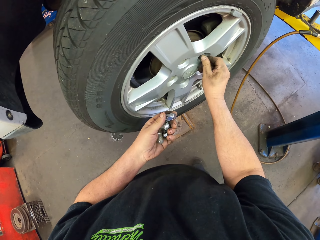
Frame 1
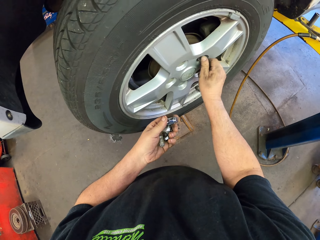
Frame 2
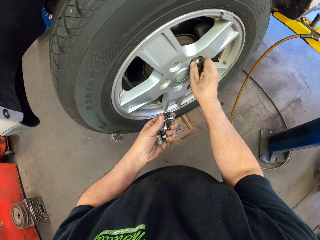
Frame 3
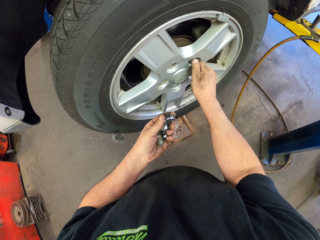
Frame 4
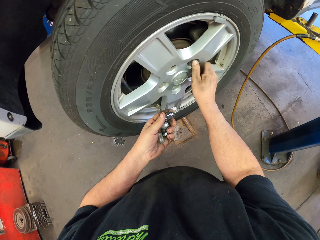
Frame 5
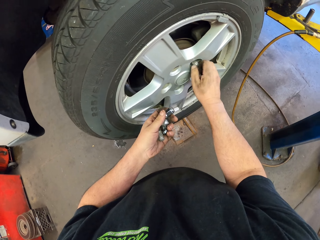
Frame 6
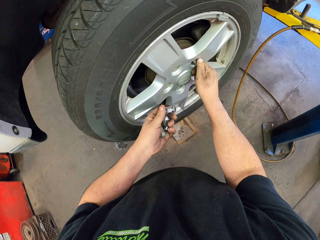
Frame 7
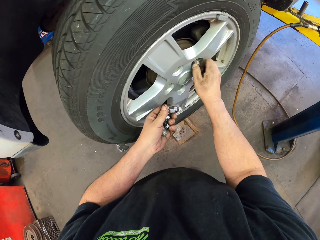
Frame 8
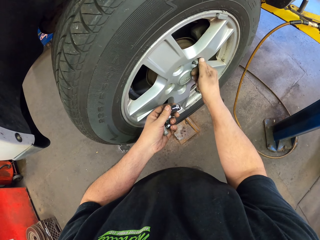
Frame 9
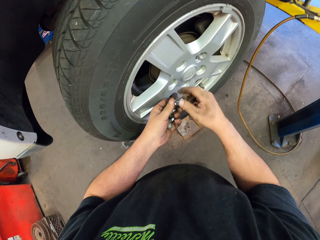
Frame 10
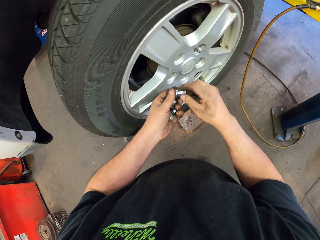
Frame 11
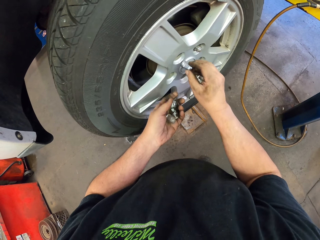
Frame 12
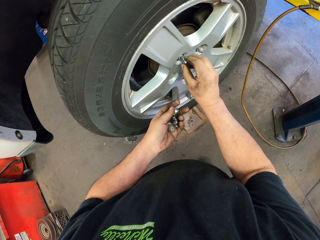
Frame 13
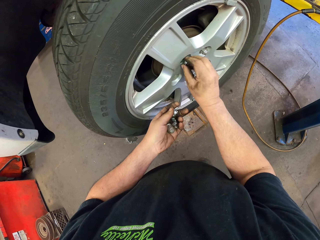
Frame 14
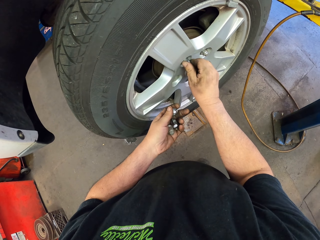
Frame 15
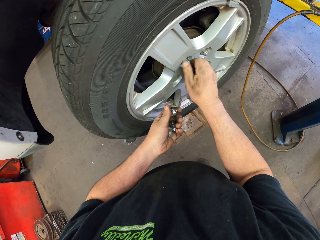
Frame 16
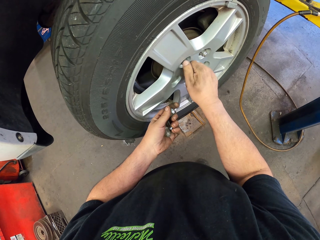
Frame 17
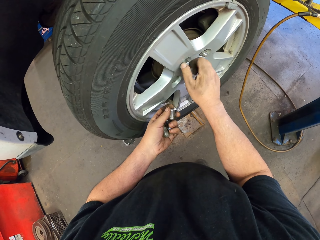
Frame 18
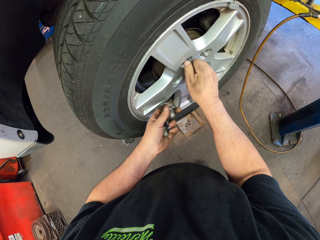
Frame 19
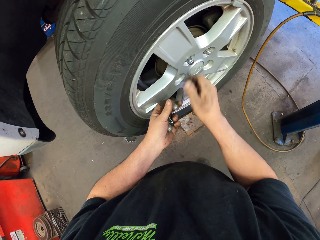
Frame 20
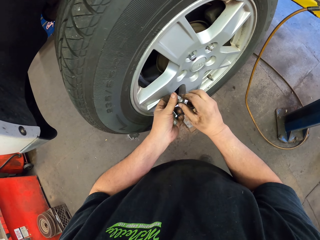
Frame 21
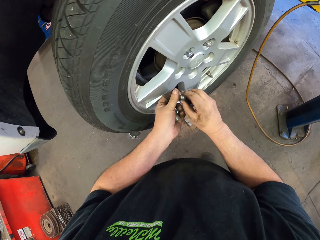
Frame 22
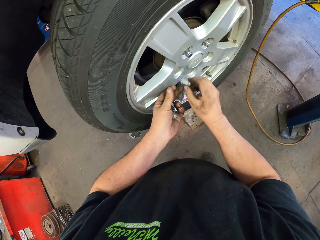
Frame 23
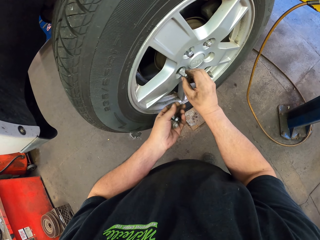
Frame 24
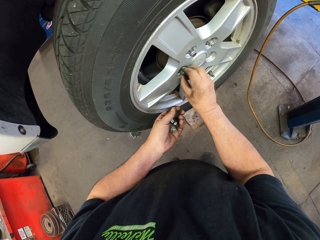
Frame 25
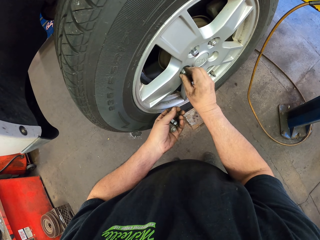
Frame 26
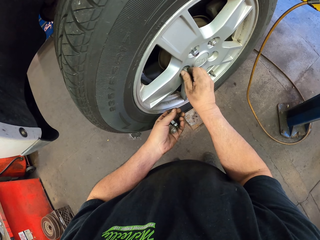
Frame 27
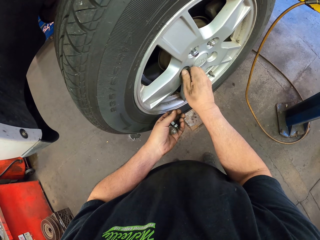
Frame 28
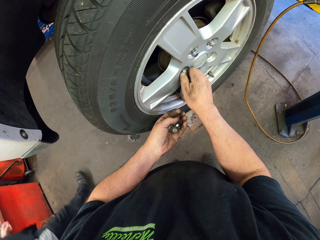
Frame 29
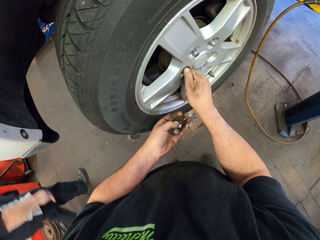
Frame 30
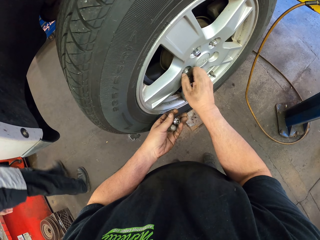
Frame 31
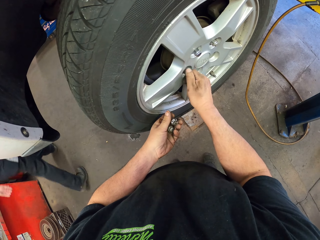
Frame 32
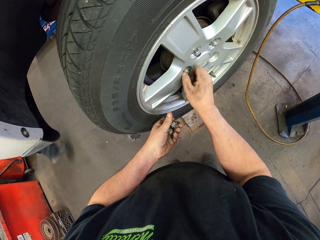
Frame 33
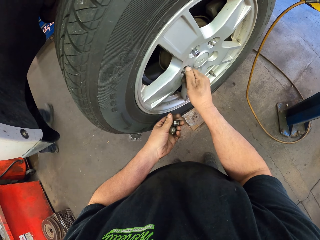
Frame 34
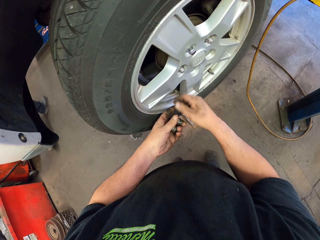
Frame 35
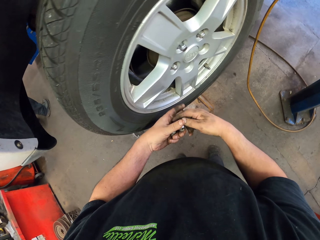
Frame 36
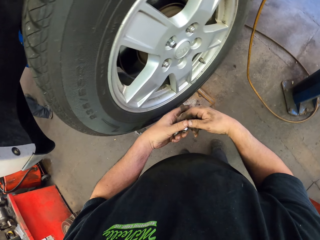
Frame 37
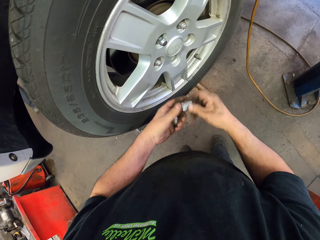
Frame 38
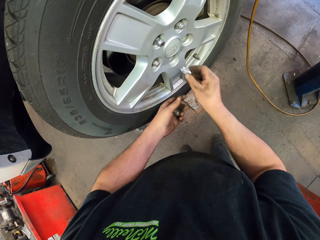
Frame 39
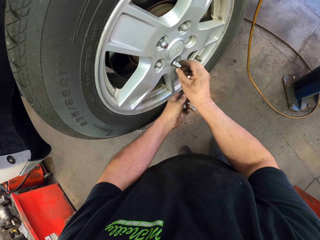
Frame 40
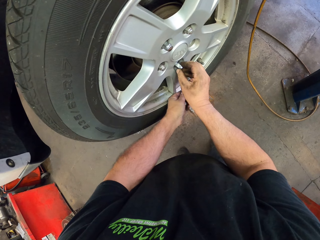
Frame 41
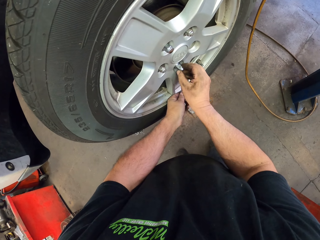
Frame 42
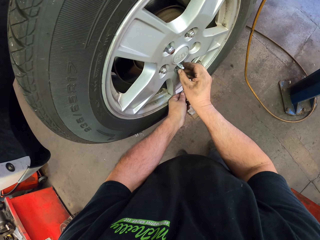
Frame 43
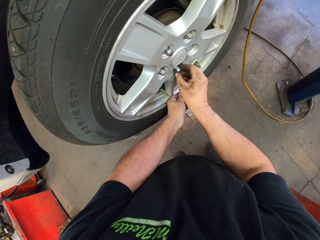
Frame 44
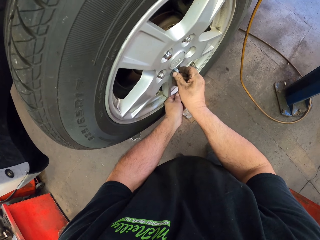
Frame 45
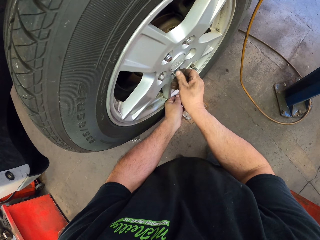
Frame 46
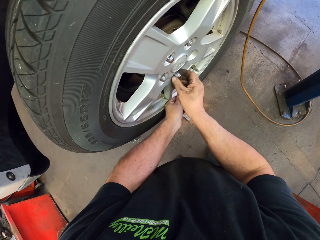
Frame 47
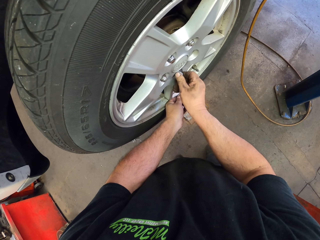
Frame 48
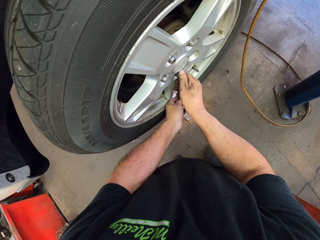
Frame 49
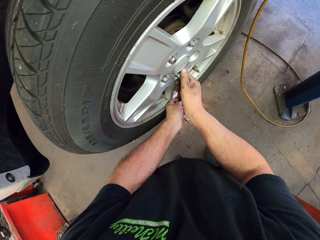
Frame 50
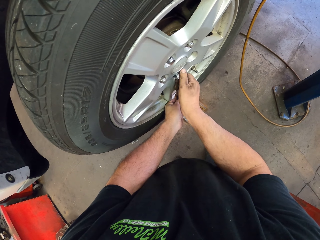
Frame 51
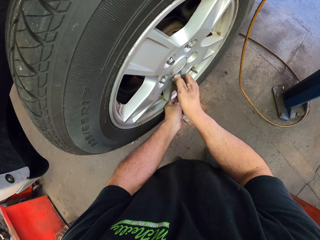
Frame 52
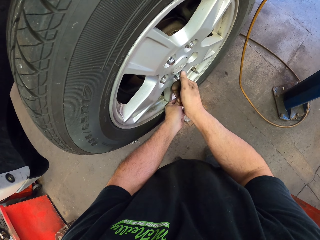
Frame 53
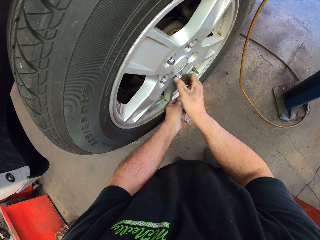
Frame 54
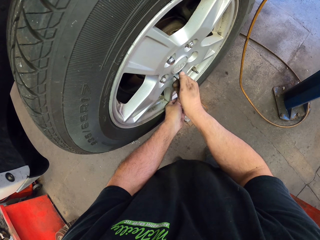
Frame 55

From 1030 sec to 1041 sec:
The camera wearer puts a wheel lug nut on a bolt in a tyre. He picks up a wheel lug nut. He puts the wheel lug nut on a bolt. He picks up a wheel lug nut from his left hand. He puts the wheel lug nut on a bolt in the tyre. He picks up a wheel lug nut. He puts the wheel lug nut on a bolt.

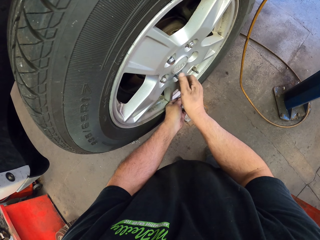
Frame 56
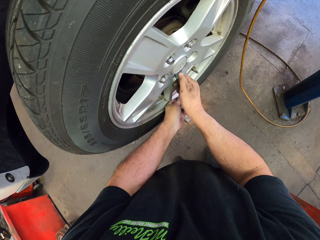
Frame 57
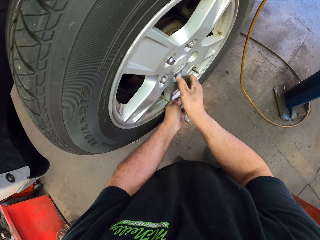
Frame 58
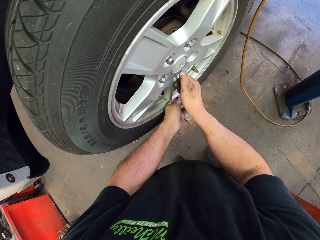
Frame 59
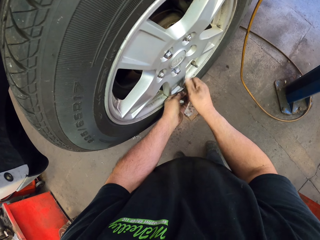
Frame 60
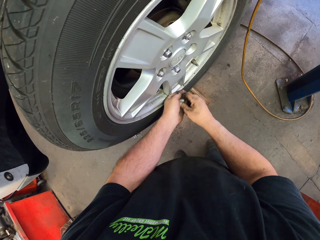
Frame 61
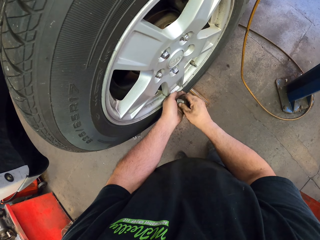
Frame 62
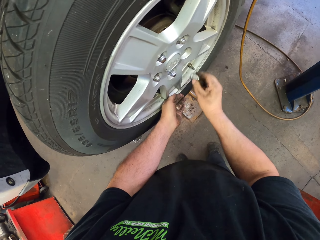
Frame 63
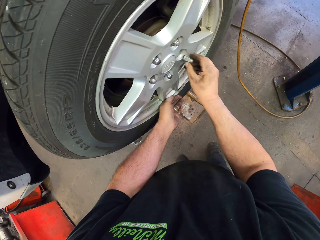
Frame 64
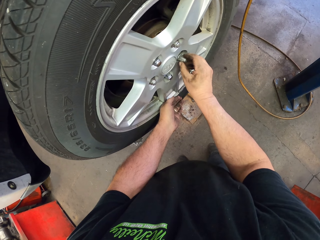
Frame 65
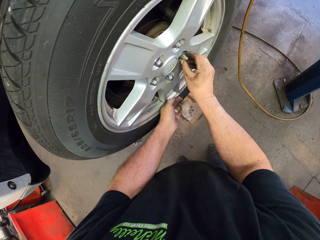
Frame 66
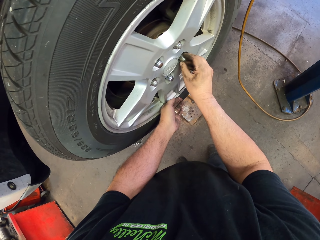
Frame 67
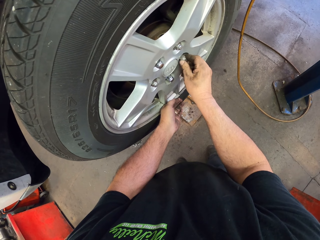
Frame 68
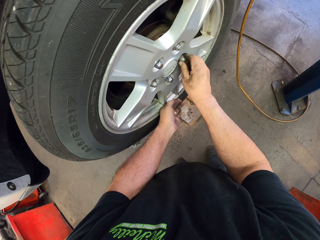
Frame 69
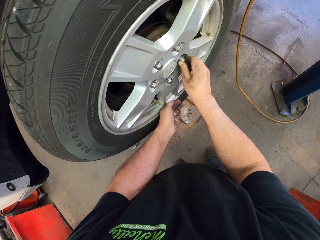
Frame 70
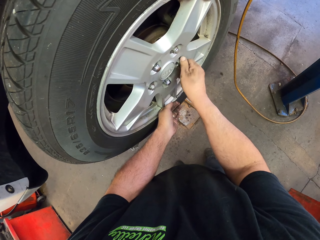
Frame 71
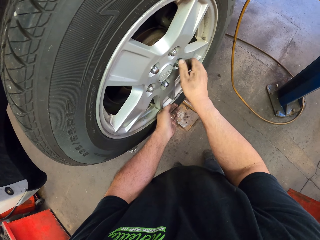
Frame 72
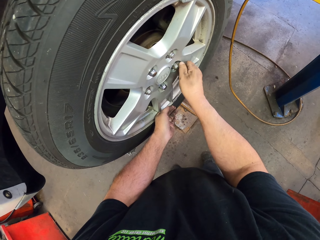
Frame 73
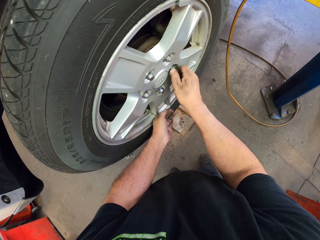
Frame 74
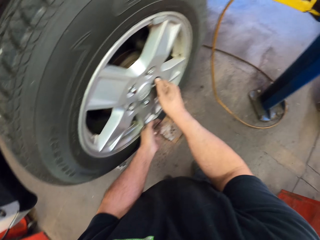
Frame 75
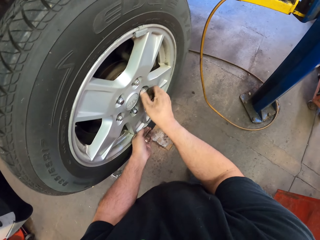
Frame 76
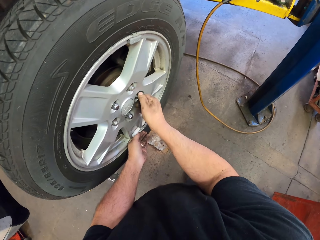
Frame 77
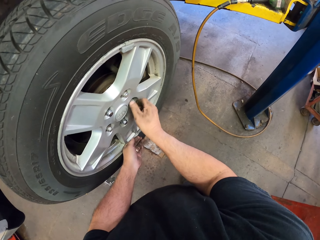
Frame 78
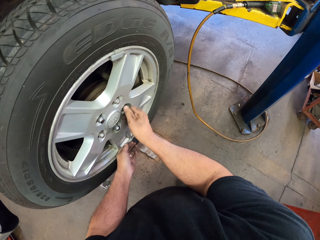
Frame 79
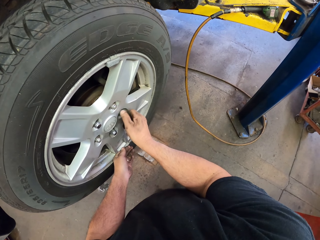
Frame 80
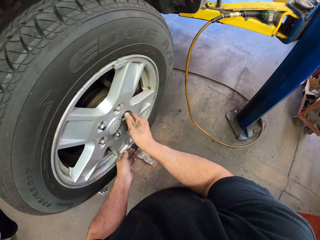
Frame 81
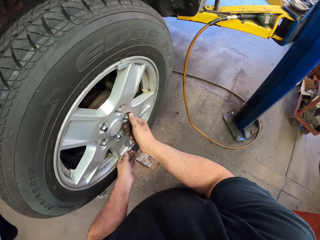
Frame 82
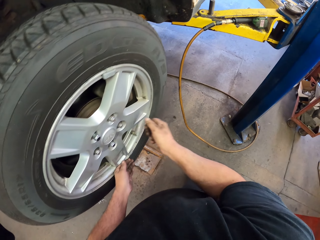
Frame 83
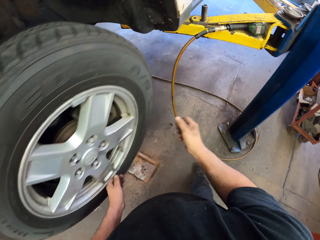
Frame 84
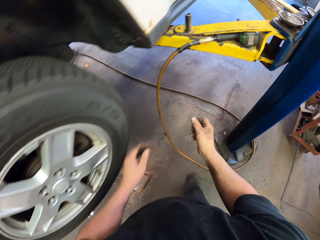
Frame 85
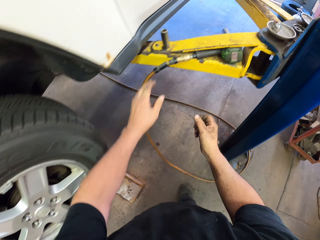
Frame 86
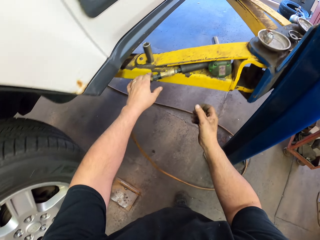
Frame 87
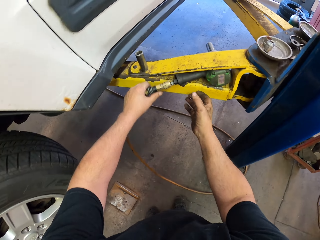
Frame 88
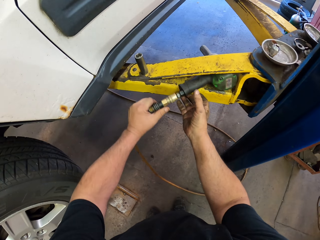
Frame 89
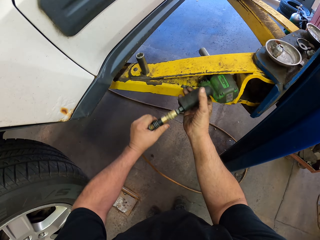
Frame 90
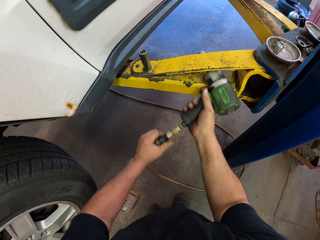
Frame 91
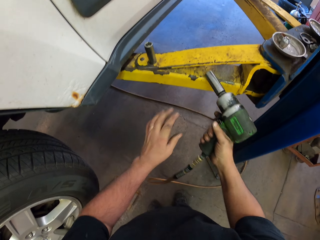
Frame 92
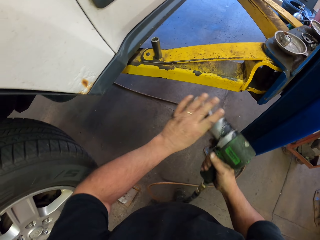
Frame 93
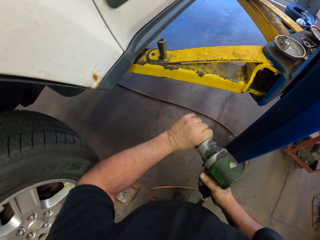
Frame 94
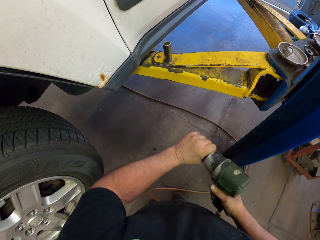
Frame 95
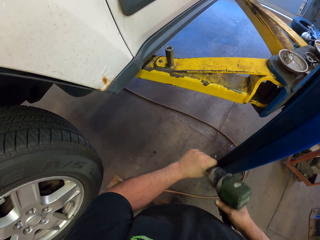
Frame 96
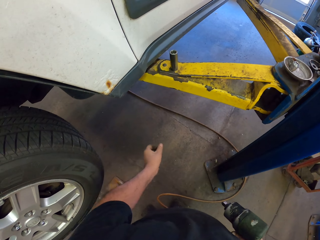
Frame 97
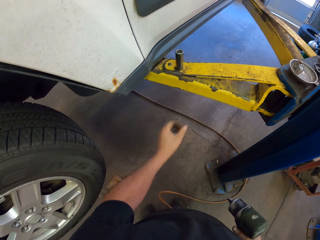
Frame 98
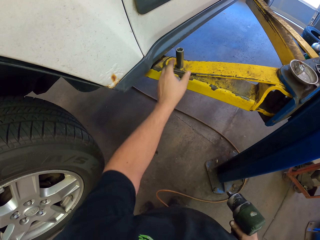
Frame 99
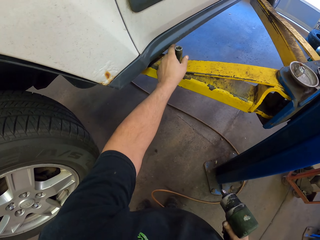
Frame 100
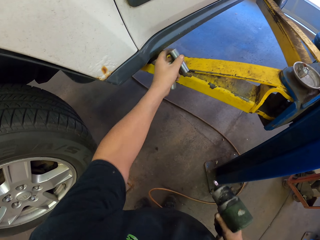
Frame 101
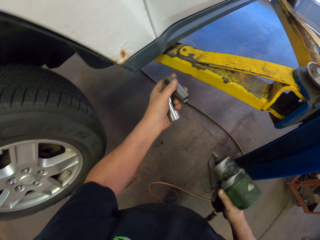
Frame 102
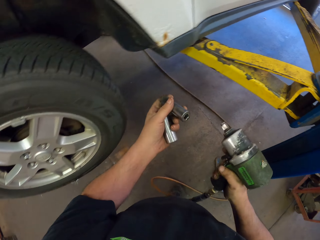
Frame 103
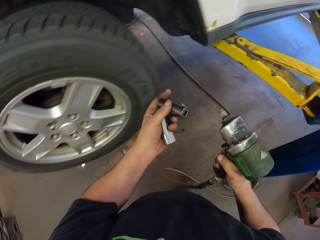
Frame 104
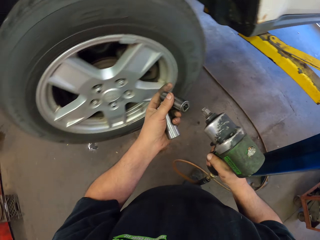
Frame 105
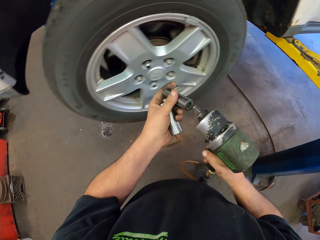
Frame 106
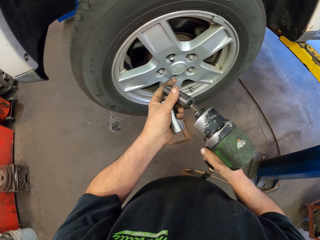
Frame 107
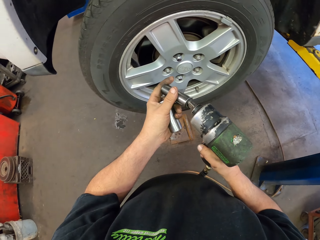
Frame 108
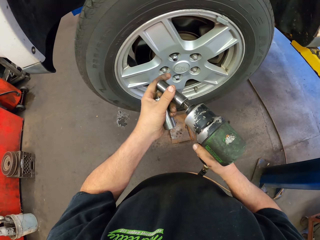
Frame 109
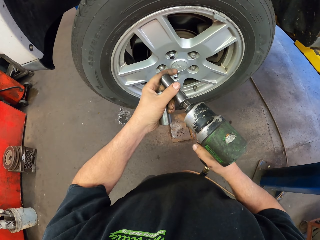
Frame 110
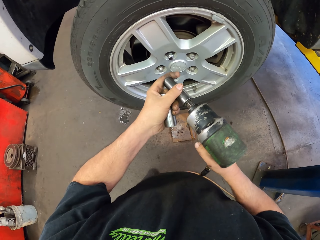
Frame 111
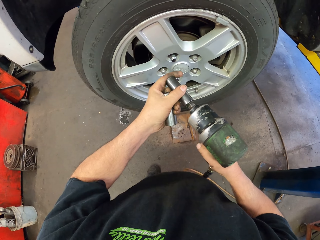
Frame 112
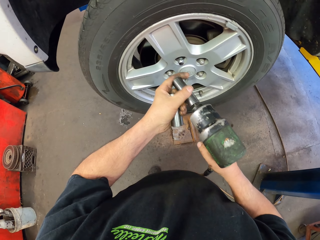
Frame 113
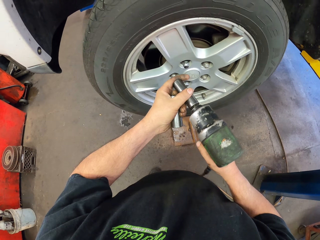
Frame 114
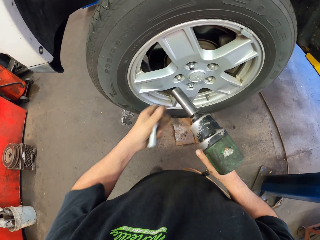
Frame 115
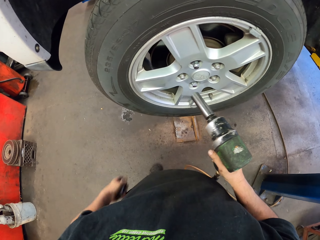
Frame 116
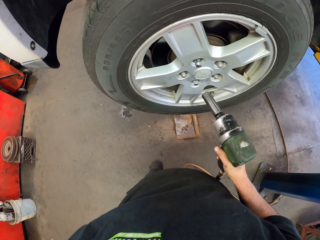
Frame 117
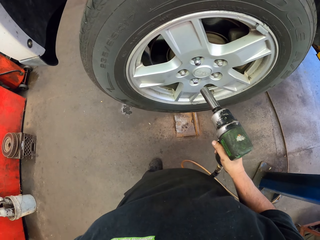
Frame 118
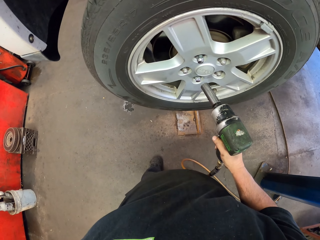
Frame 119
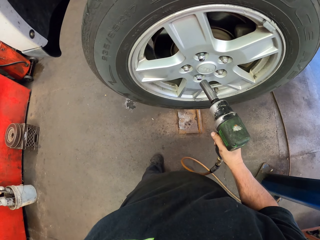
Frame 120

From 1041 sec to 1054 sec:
The camera wearer picks up a wheel lug nut. They put the wheel lug nut on a bolt. They pick up a nut gun or drill. They remove the drill lid from the drill. They pick up something. They put the object on the nut gun.
